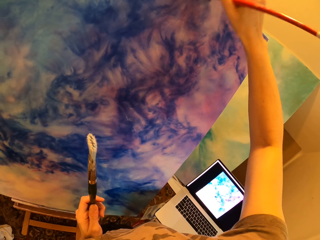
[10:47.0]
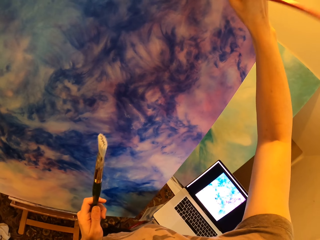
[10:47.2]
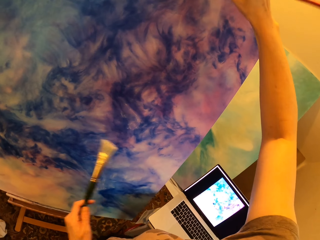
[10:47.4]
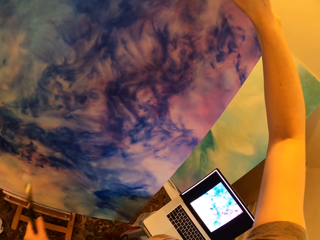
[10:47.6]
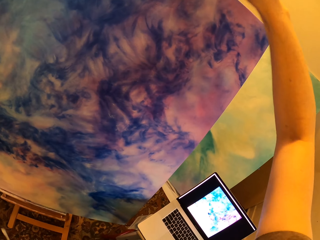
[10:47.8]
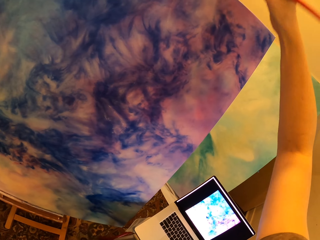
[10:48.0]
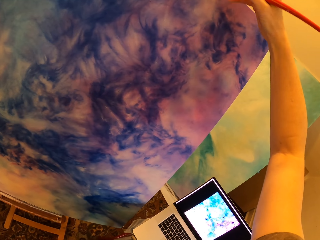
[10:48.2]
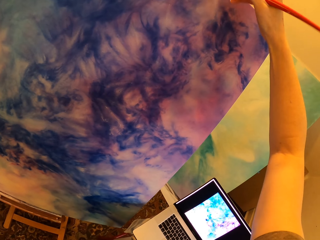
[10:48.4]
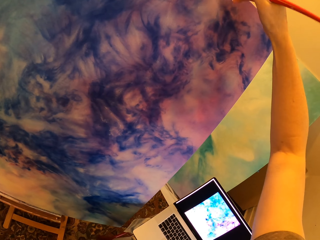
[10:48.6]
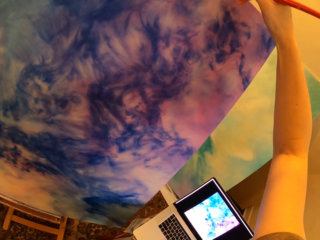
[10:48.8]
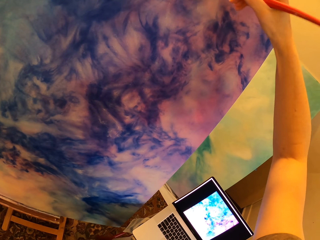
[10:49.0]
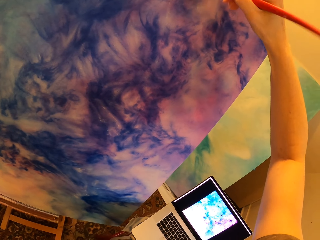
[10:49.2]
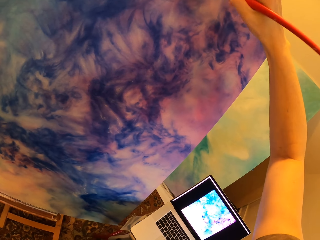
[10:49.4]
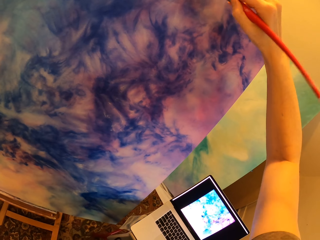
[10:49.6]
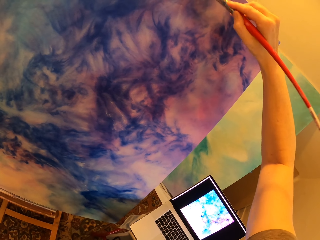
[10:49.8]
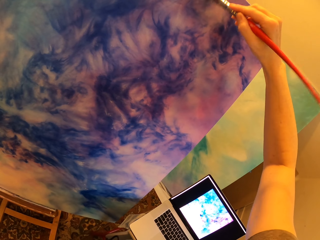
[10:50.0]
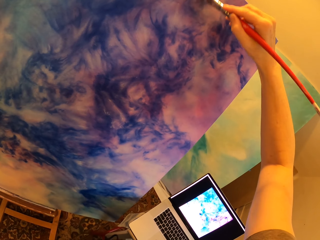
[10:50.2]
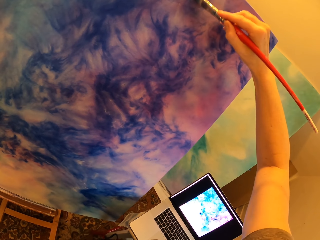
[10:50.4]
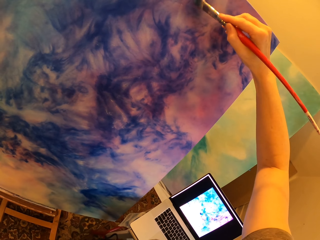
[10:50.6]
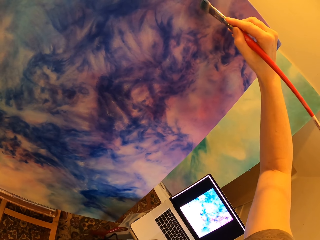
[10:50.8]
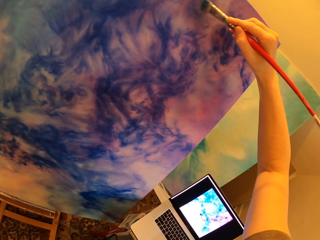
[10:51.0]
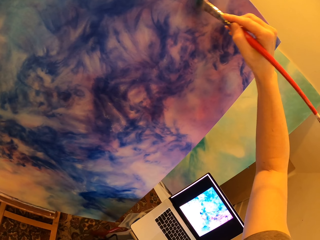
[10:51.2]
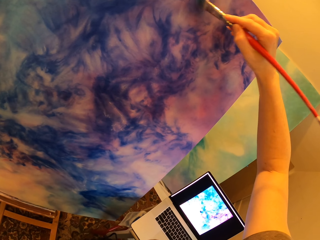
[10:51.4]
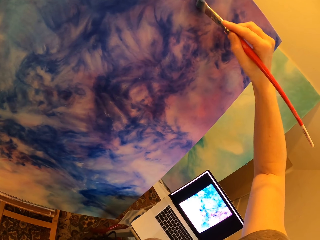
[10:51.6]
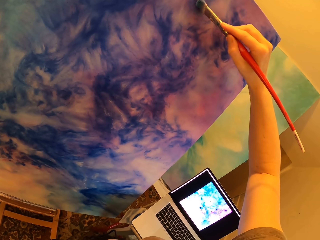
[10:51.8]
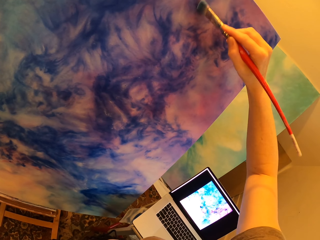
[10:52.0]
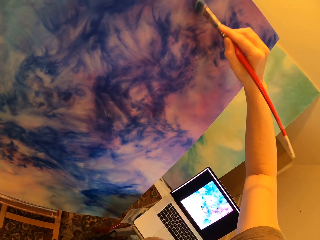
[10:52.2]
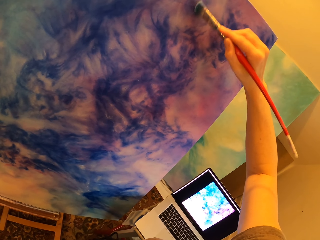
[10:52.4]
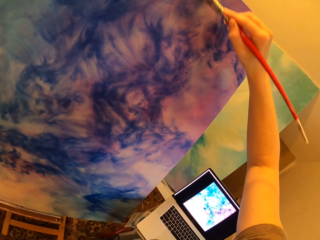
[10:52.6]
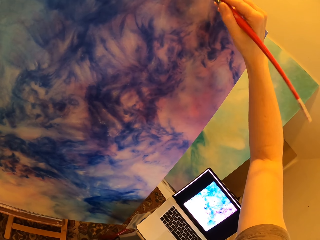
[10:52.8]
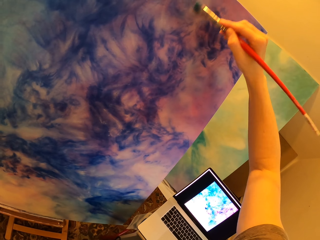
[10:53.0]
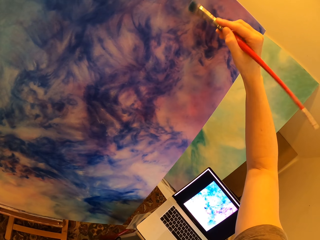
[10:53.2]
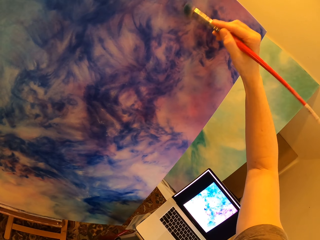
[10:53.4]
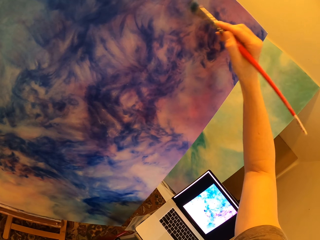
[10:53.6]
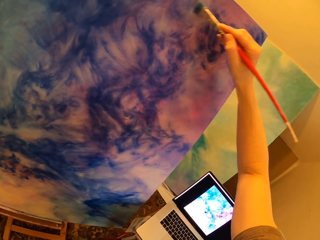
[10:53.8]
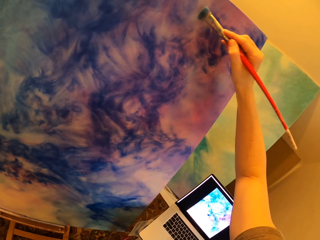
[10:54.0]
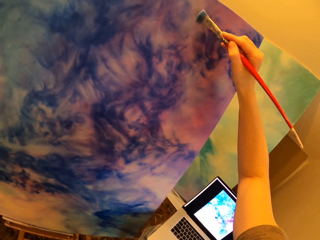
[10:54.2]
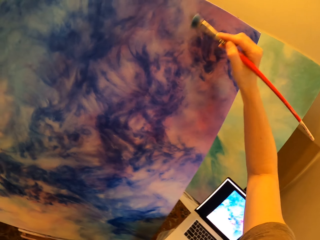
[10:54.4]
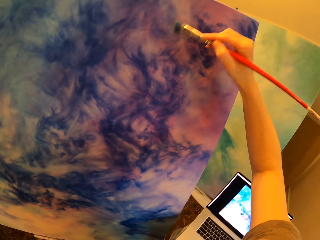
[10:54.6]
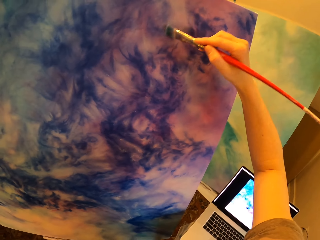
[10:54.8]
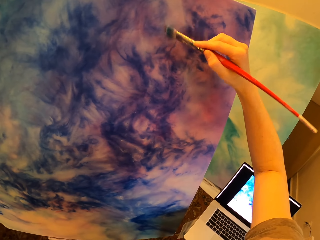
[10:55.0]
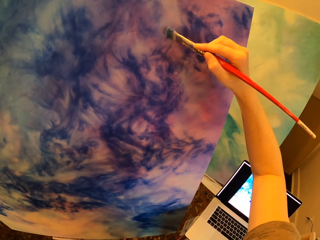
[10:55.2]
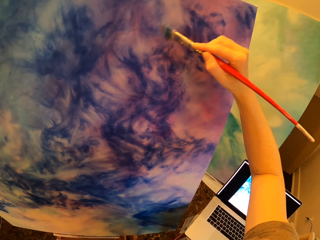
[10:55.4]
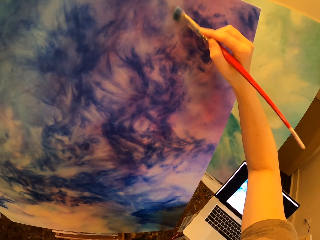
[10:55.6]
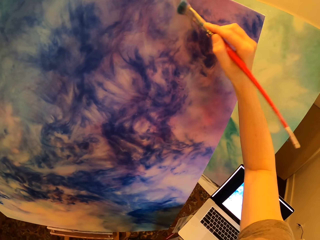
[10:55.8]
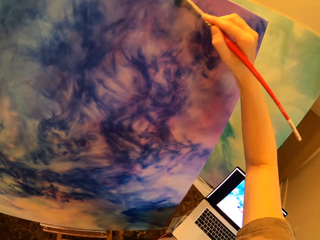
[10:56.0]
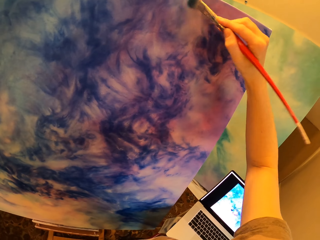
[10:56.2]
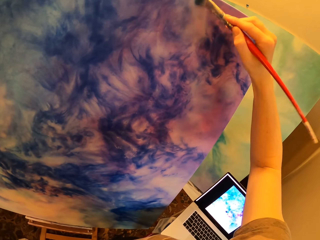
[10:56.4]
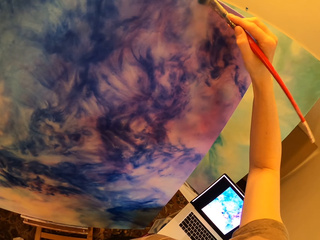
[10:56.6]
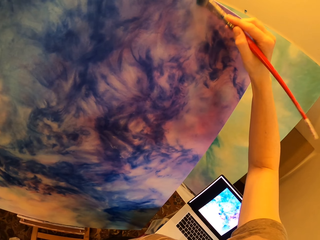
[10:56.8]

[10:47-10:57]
The camera wearer looks at the laptop. They paint on the drawing paint.

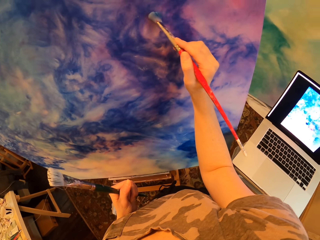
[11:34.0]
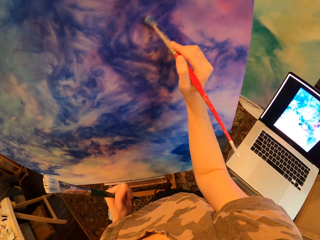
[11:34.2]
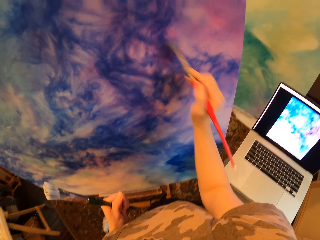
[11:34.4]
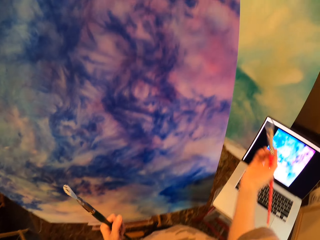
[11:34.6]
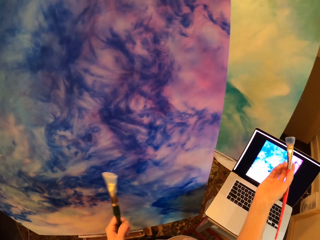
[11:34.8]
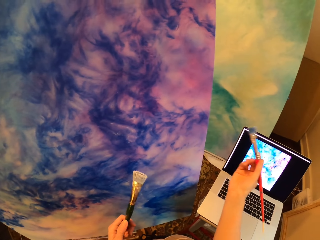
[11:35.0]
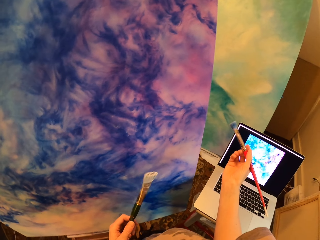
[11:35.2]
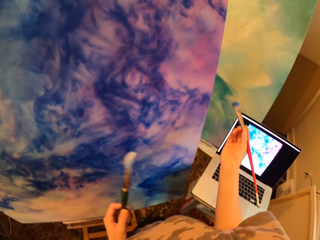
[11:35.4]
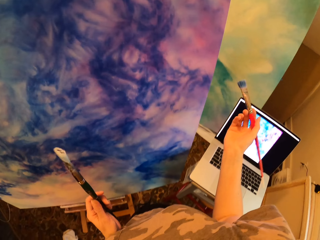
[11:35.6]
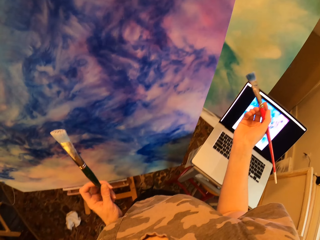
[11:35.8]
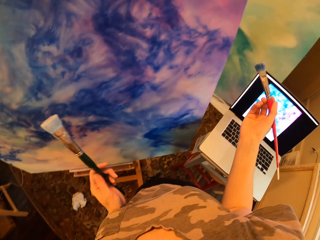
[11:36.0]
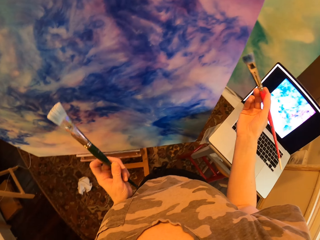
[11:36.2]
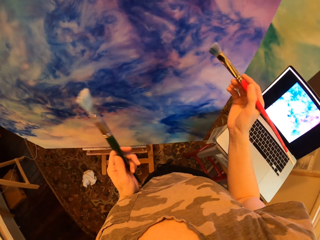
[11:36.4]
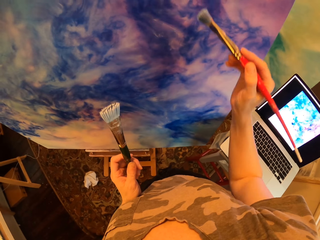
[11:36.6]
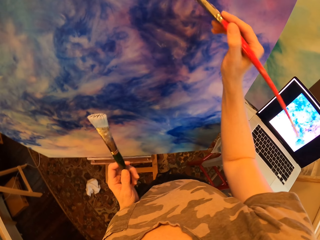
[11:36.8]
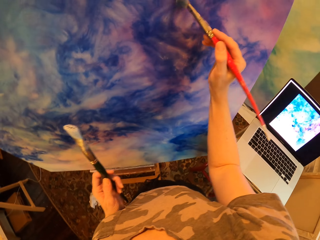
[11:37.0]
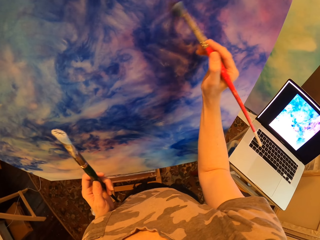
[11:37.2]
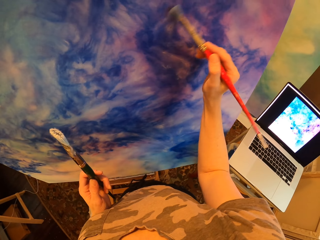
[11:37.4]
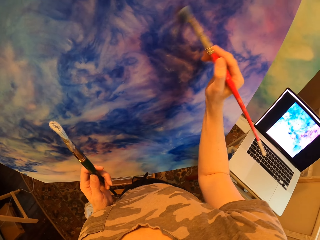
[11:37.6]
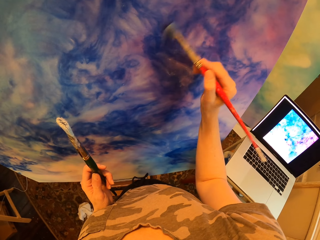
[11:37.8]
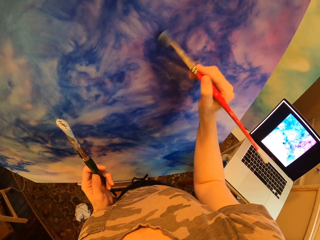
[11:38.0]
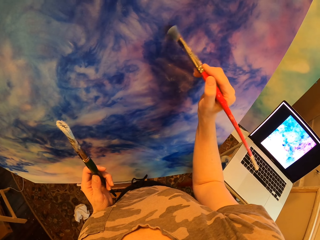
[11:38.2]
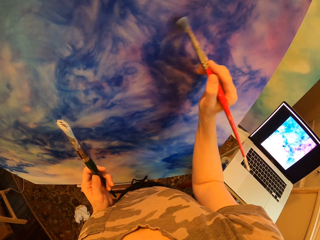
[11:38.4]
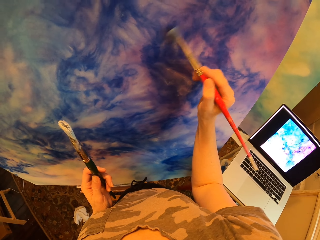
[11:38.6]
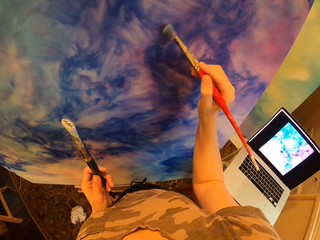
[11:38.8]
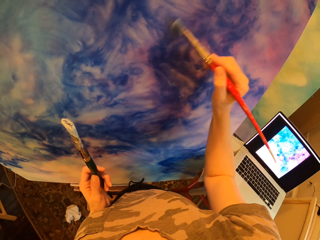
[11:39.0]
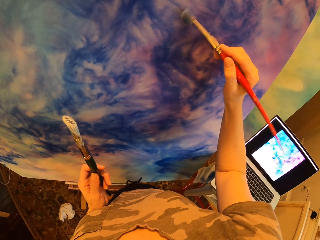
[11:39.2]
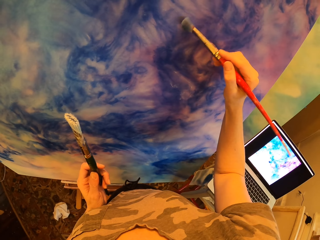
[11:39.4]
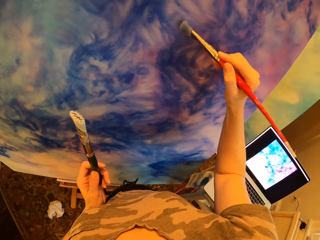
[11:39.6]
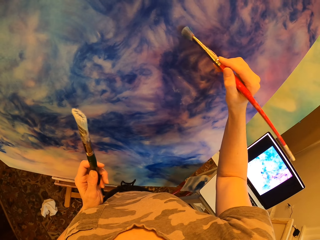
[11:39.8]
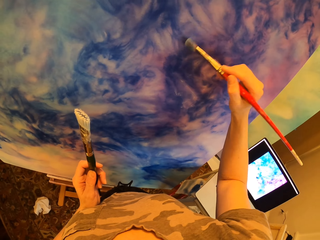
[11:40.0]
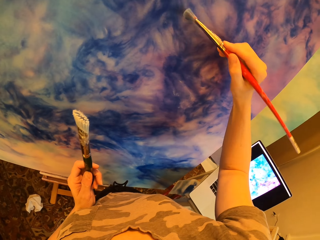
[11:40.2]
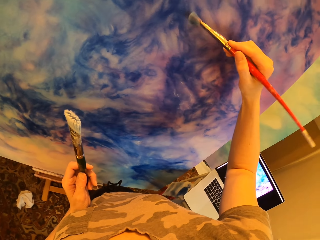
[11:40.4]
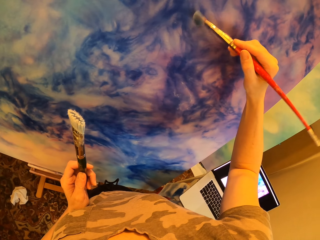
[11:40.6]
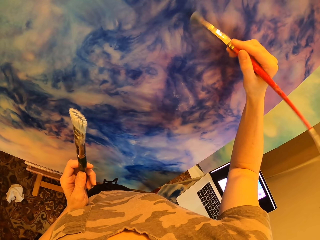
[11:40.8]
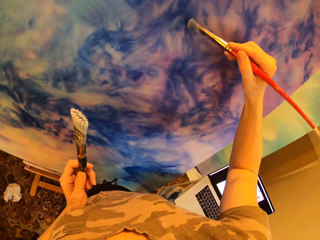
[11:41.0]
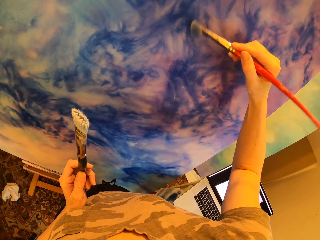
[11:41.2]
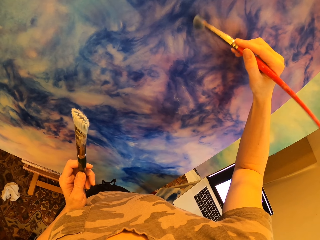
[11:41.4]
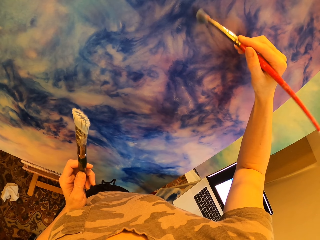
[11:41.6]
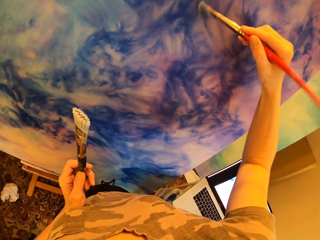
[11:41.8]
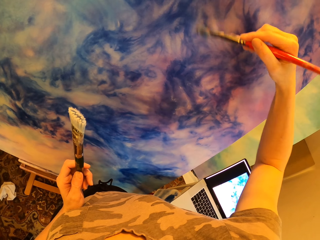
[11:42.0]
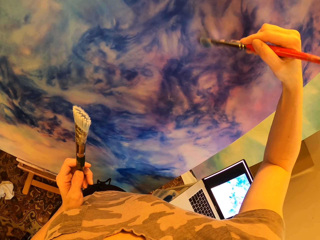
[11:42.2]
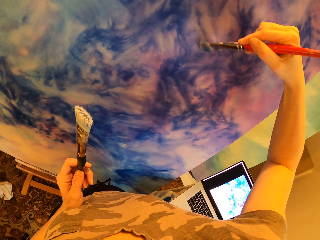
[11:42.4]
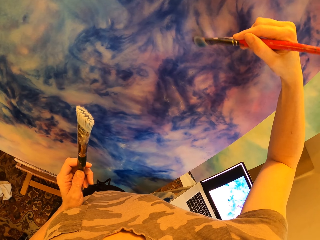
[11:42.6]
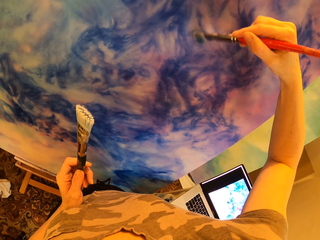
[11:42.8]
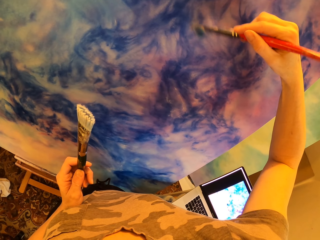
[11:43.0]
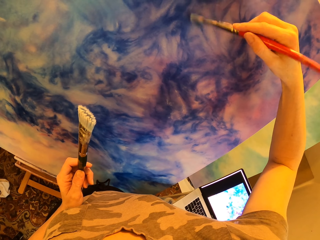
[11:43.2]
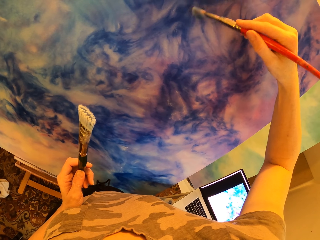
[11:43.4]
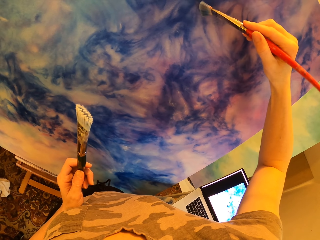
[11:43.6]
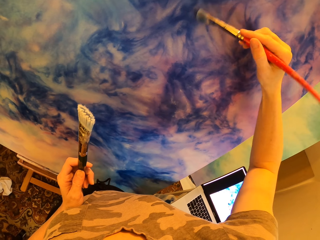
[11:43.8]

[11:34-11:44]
The camera wearer holds the paintbrush. They turn the brush. They paint on the drawing paint.

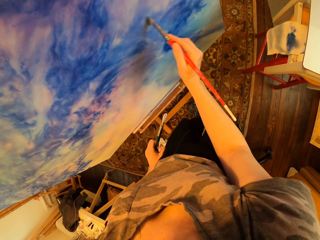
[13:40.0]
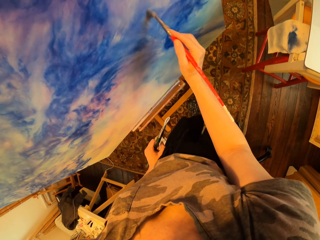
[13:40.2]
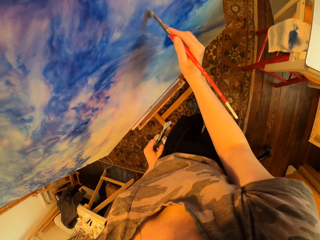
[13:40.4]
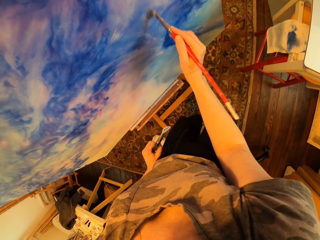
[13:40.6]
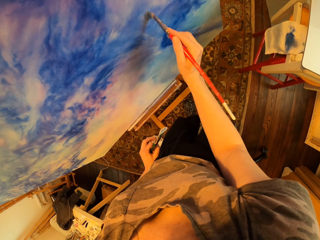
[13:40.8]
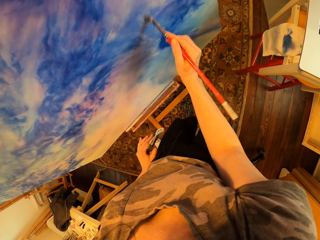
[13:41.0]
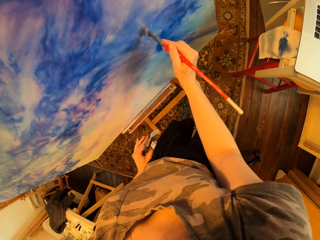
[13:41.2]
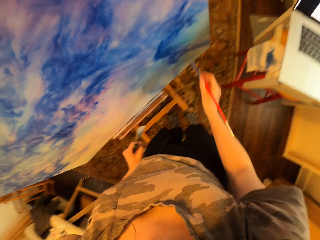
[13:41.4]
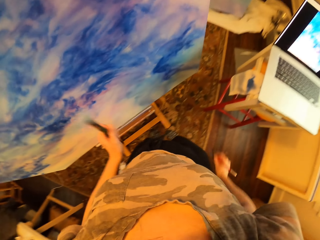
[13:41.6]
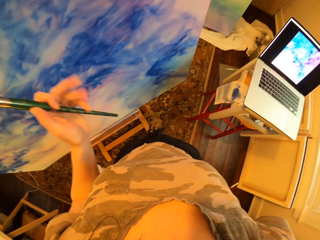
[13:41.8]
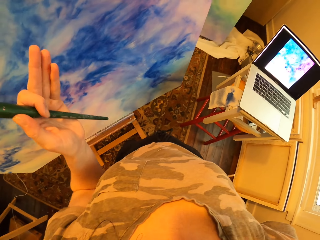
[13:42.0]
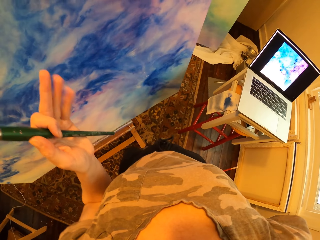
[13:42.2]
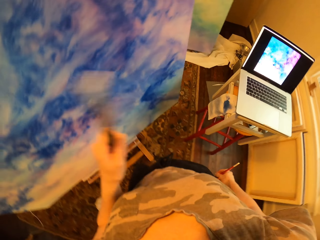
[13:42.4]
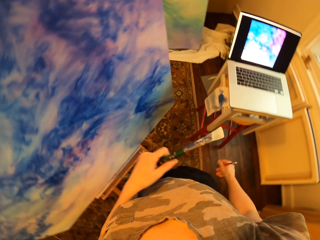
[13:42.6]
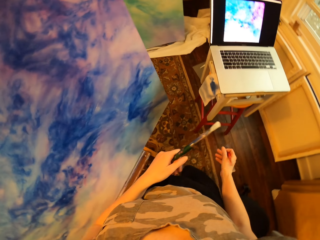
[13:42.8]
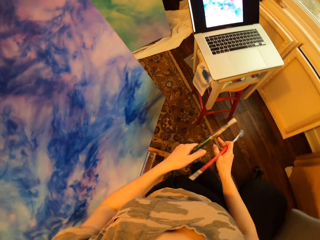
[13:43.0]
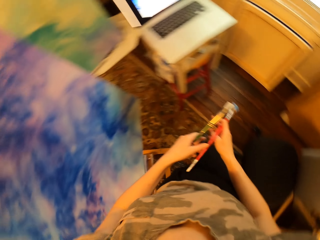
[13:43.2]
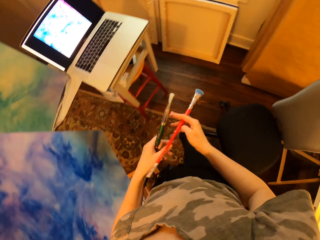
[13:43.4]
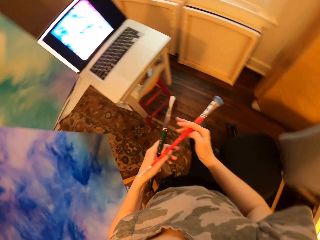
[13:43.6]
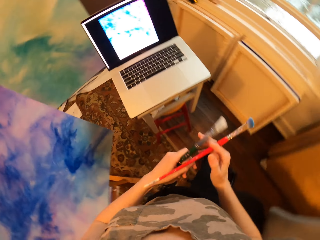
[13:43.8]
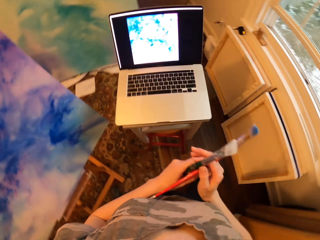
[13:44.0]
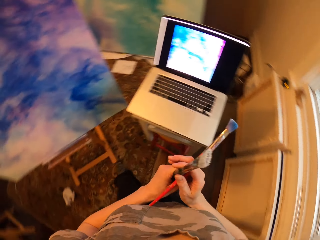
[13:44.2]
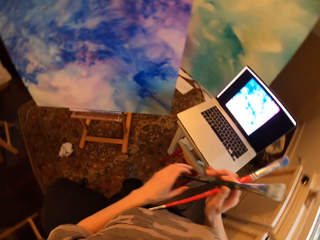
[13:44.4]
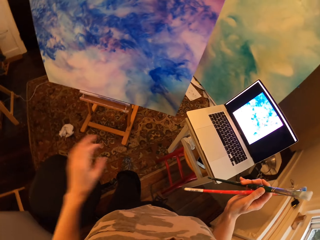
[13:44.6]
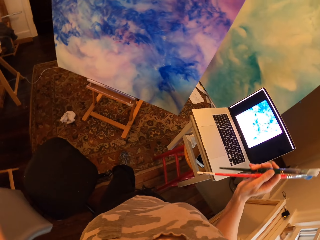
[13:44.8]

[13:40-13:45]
The camera wearer points fingers. He looks at the laptop. He holds both the paintbrushes on his right hand.
